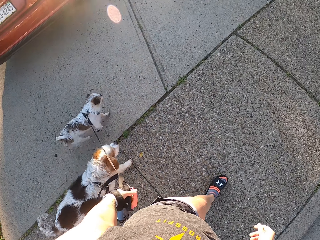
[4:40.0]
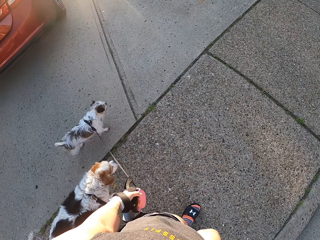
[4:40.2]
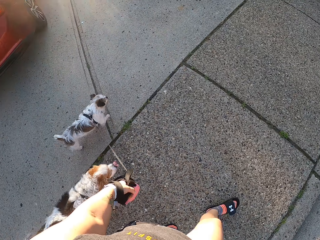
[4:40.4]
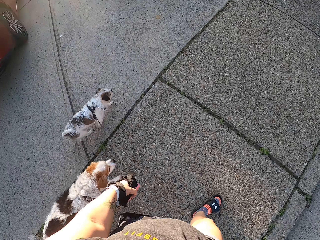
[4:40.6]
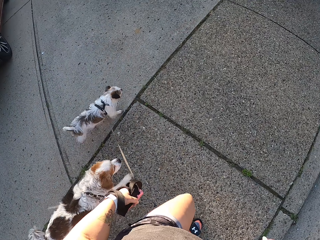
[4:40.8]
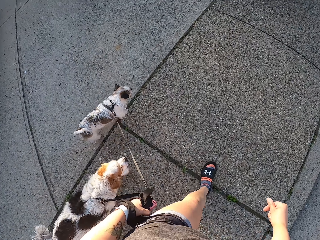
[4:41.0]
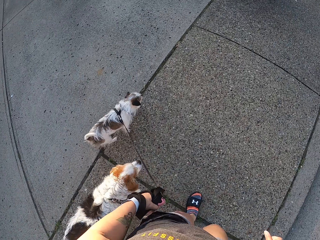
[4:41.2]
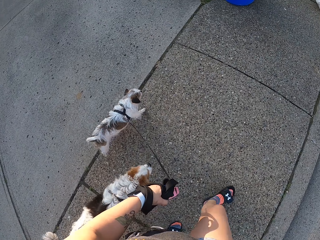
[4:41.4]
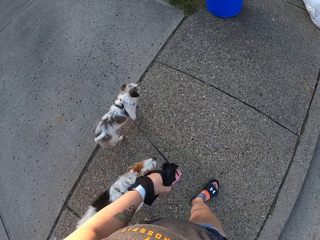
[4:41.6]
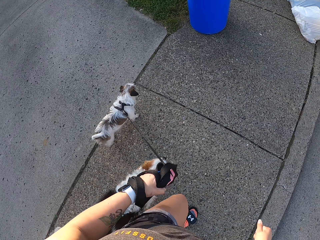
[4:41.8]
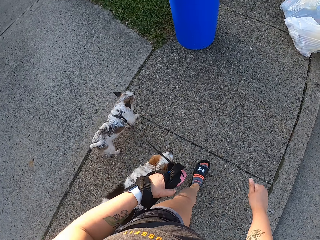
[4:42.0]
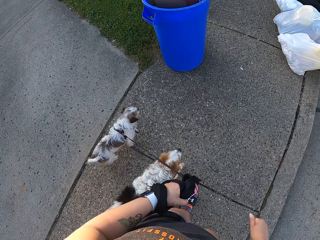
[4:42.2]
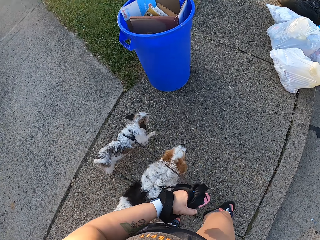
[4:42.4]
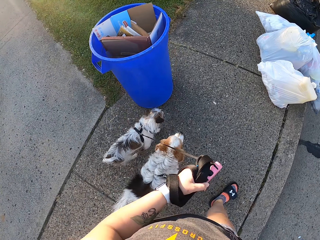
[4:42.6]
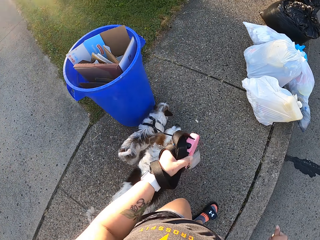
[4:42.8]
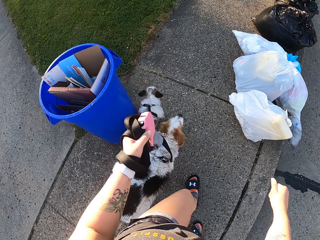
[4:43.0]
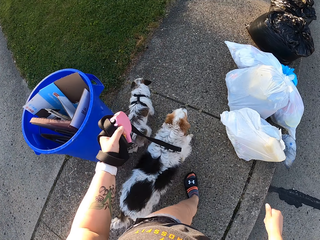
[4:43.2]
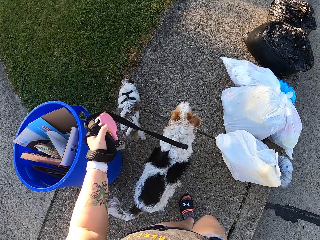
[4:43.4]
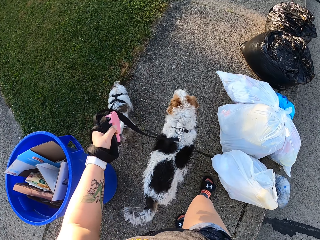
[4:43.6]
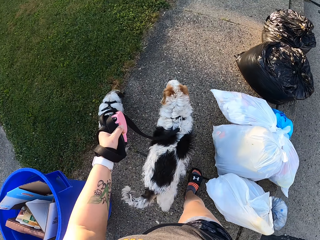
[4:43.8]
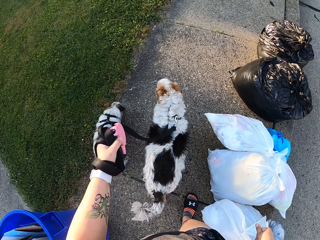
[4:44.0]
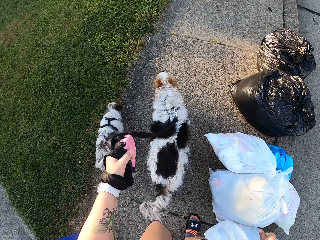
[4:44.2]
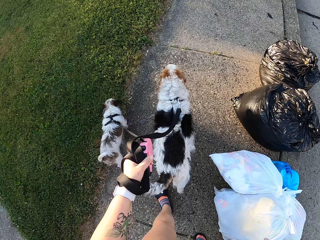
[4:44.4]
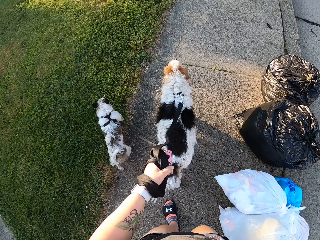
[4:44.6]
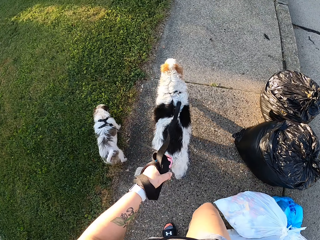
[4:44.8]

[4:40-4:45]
The camera wearer walks the dogs on the sidewalk.

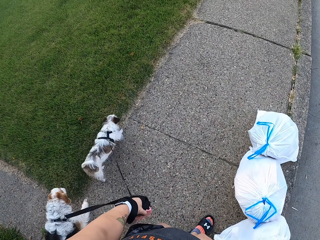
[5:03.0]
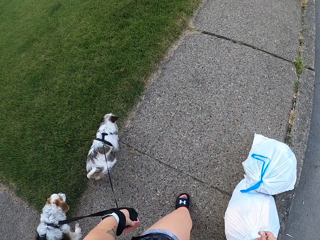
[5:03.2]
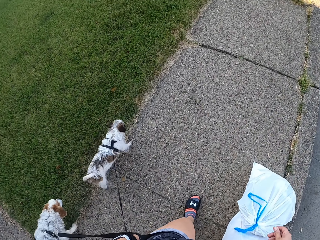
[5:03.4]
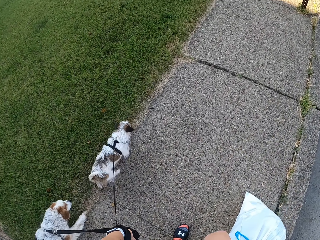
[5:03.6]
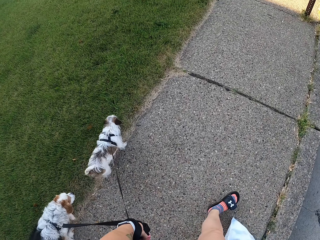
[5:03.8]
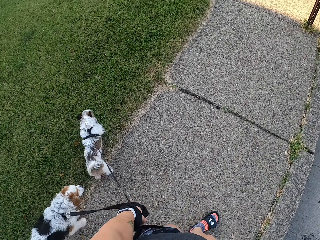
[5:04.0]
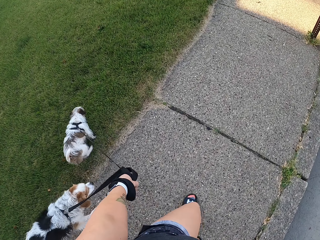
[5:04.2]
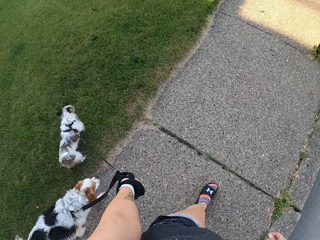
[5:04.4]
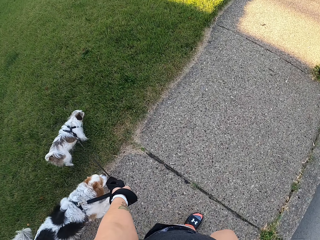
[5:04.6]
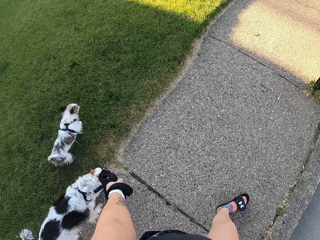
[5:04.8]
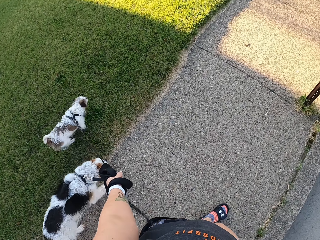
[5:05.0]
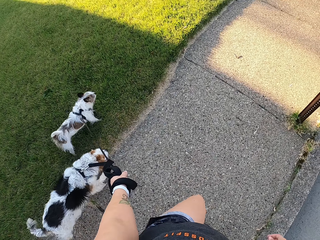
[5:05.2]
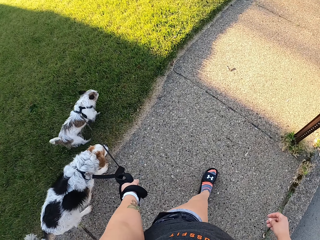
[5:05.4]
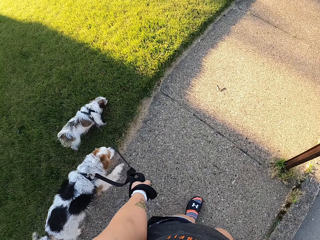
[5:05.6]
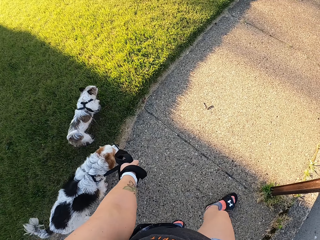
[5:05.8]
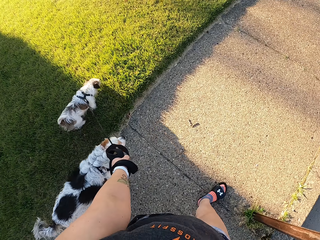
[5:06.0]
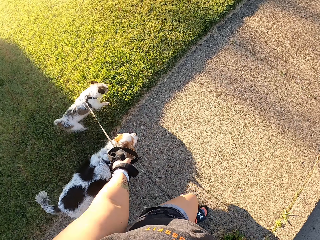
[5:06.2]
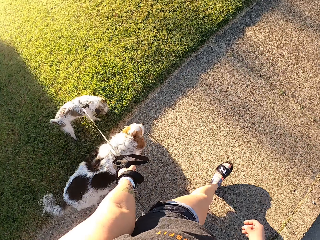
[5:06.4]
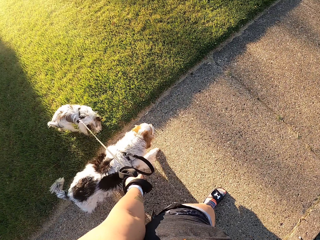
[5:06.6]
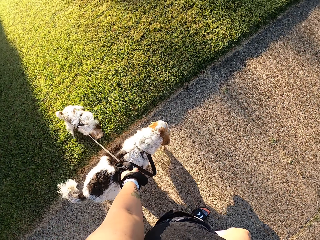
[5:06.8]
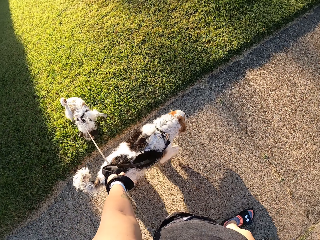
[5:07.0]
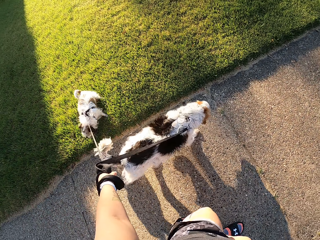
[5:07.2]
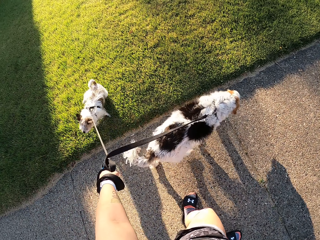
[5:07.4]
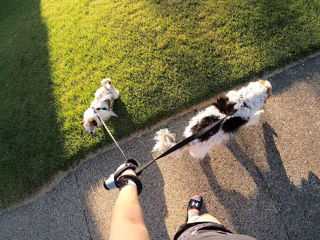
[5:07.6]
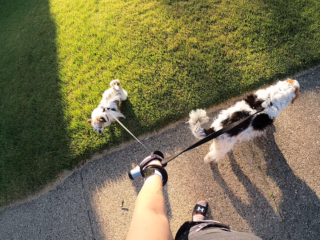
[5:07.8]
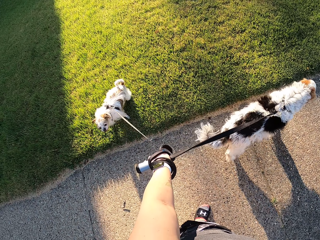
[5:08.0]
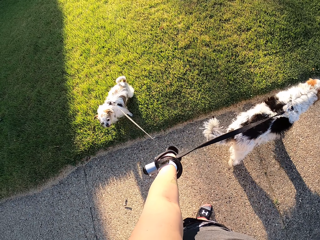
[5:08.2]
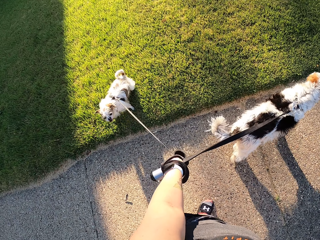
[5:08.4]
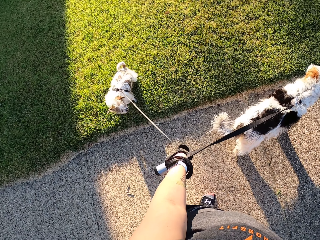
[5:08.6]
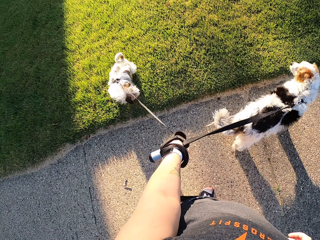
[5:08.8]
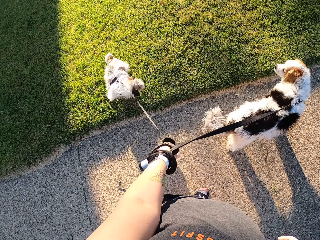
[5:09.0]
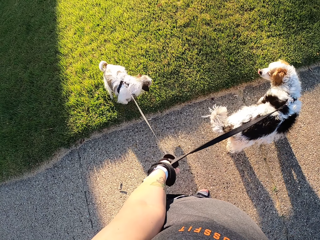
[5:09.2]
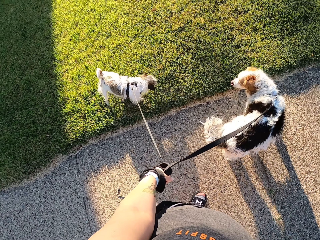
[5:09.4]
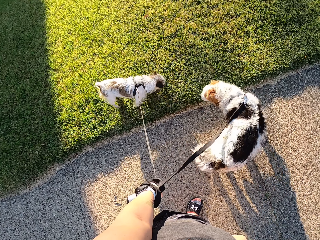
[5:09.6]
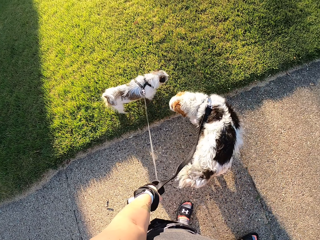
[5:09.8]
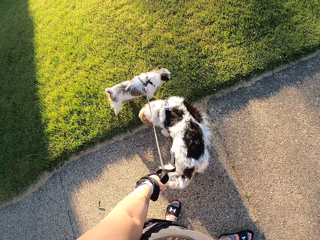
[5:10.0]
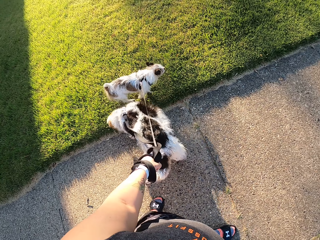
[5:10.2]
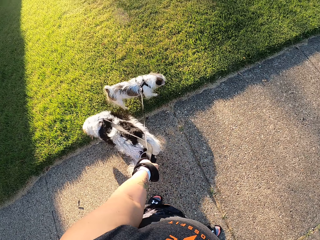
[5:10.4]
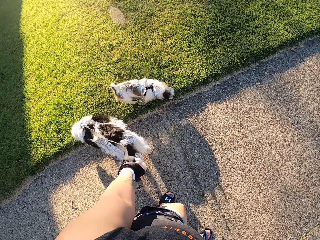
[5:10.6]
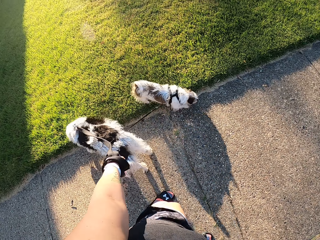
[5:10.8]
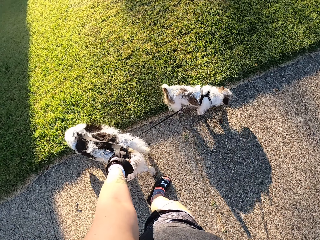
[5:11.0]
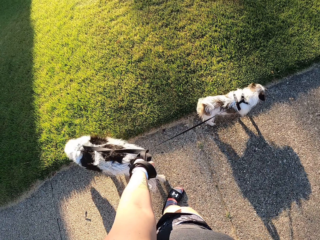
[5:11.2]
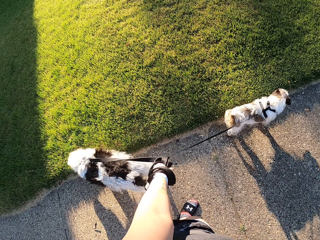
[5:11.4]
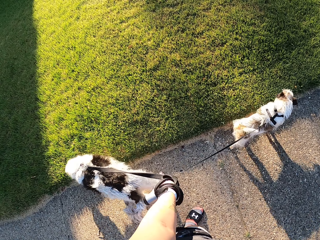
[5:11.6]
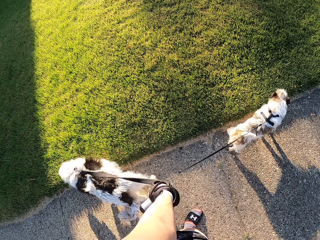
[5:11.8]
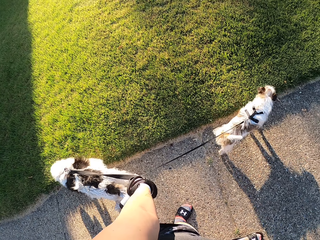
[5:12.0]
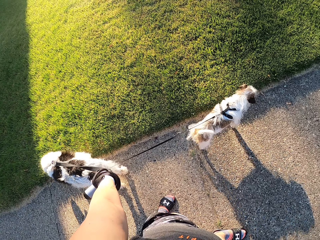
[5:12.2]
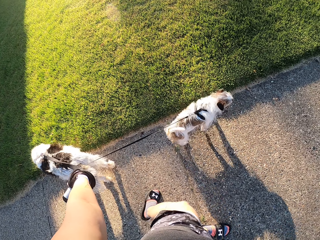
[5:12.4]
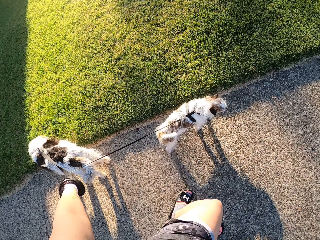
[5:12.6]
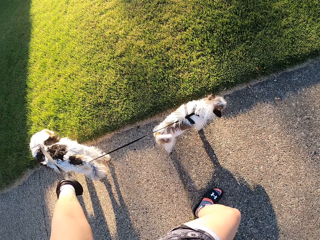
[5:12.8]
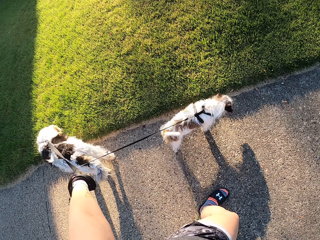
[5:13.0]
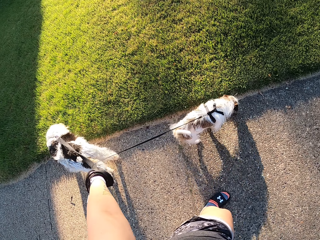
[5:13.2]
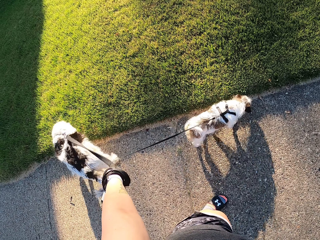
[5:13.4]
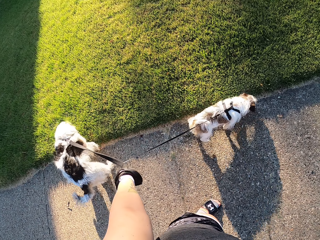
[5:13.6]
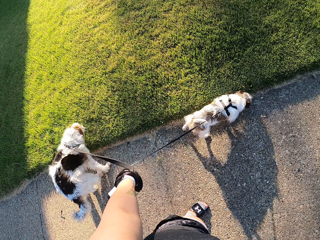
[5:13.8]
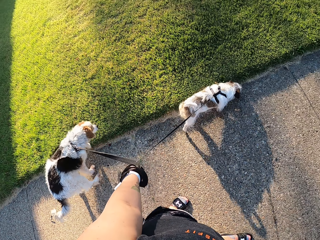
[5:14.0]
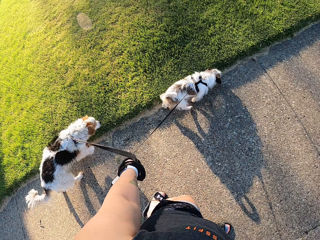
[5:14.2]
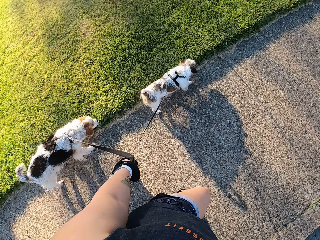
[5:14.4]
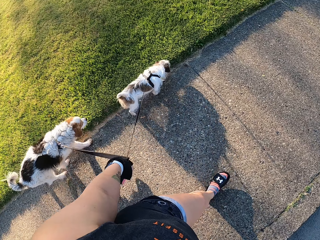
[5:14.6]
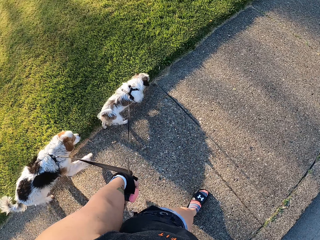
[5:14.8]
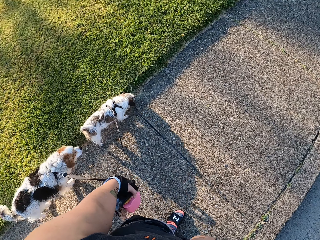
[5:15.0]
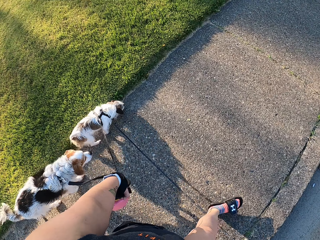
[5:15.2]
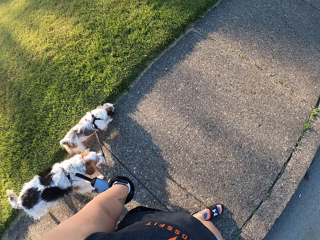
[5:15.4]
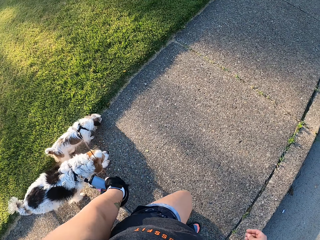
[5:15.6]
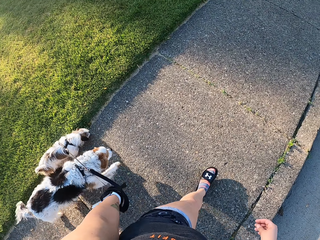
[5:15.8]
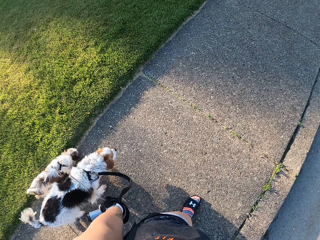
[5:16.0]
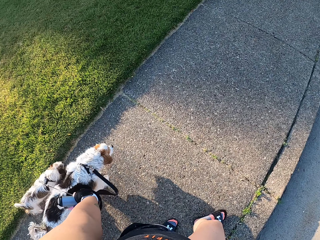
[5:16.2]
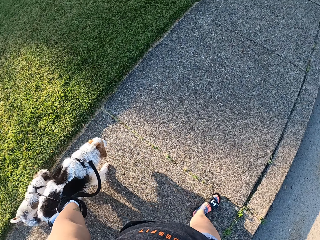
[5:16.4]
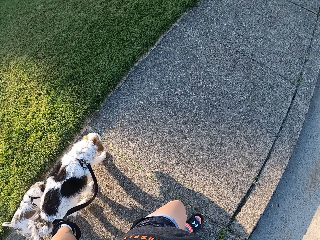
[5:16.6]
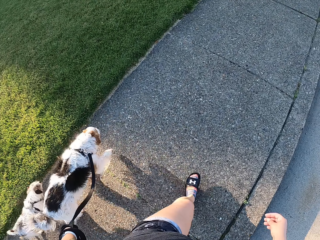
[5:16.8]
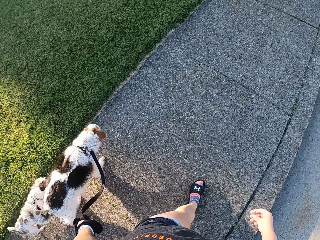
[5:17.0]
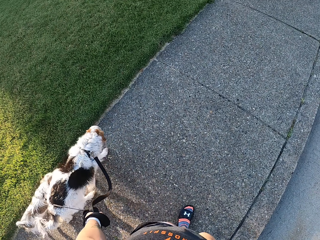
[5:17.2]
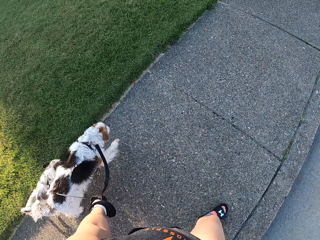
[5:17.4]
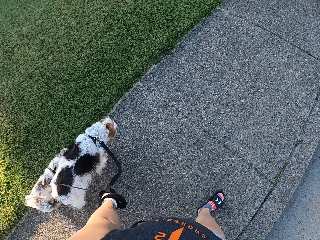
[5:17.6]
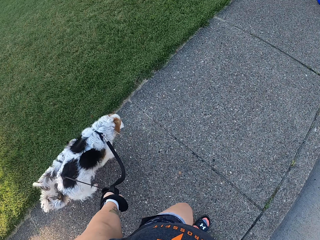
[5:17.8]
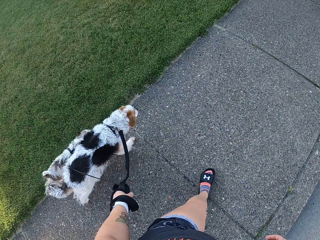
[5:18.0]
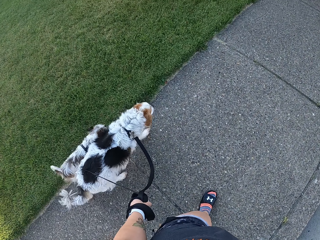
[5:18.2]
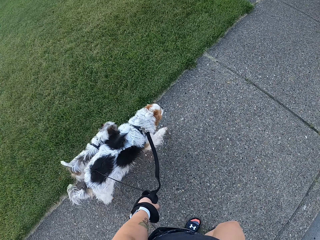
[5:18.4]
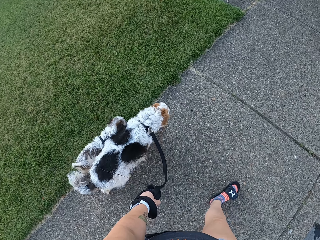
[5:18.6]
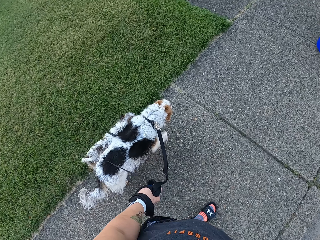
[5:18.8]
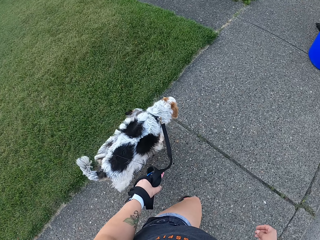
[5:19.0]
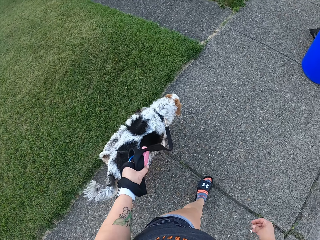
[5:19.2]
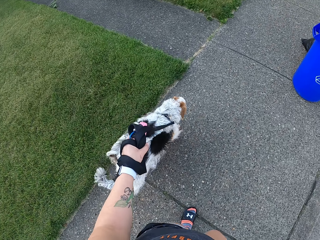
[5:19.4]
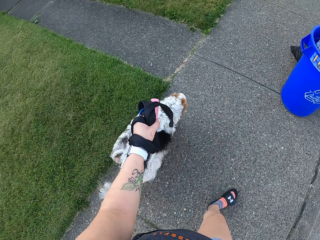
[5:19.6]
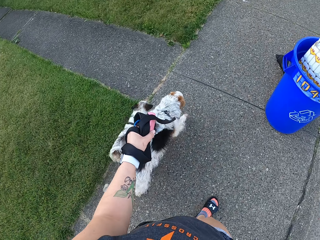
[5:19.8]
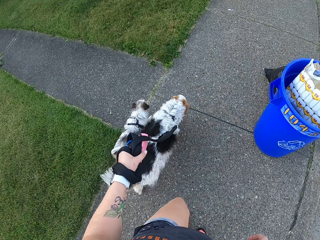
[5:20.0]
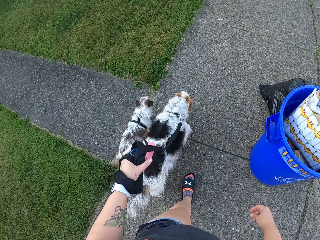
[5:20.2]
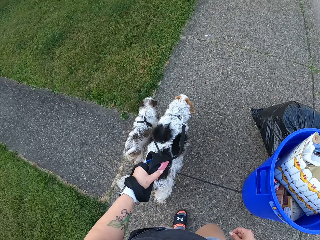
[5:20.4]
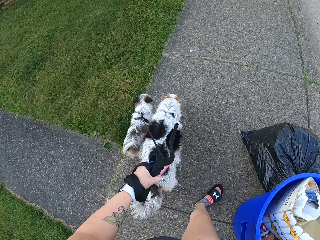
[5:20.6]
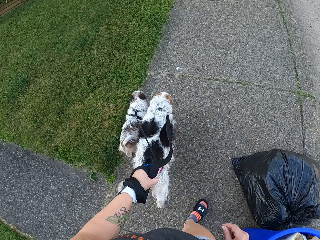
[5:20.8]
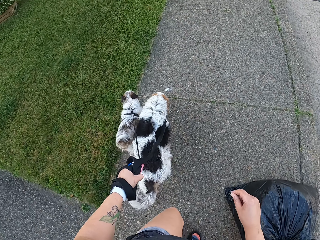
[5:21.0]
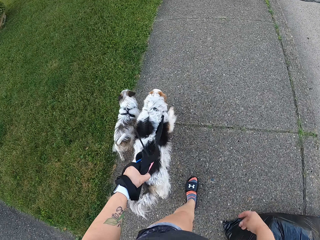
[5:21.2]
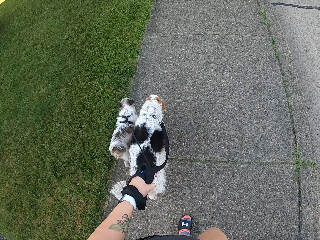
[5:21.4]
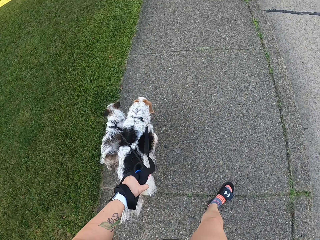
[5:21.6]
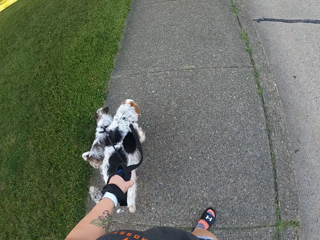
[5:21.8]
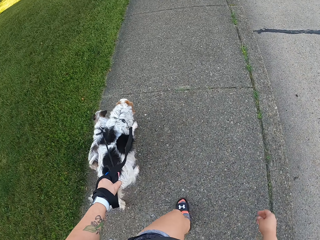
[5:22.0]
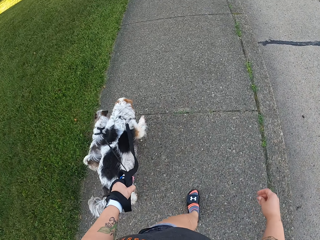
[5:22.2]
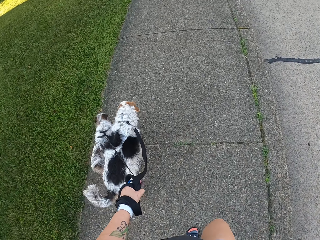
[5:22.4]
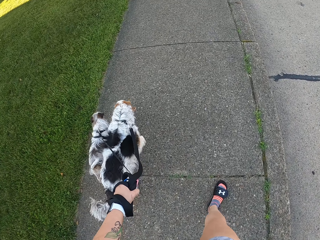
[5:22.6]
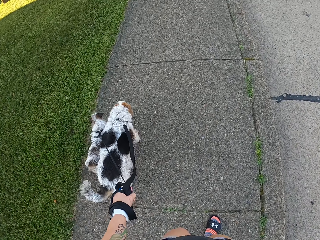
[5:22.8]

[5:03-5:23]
A dog walks on a lawn. The camera wearer stands on the road. Another dog sniffs the lawn. The camera wearer walks the two dogs on the tarred road with the leash.
